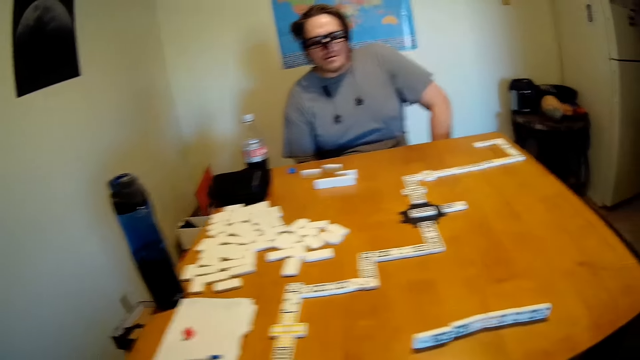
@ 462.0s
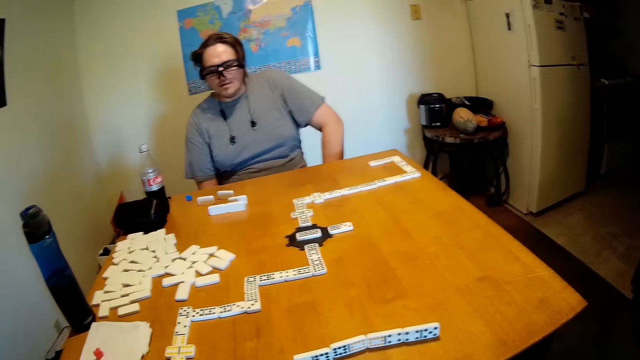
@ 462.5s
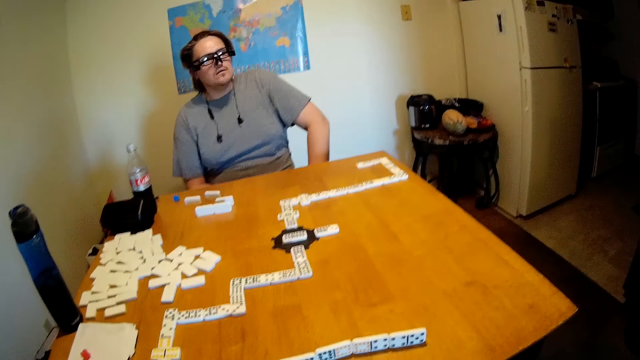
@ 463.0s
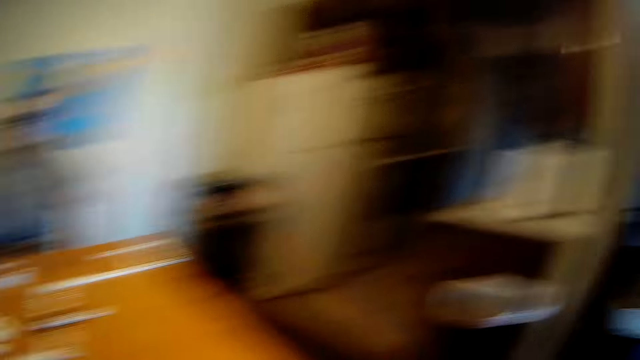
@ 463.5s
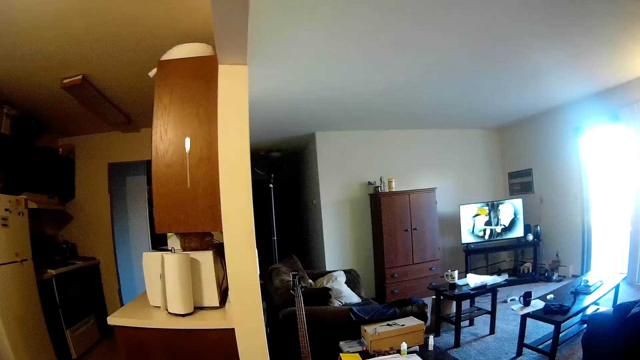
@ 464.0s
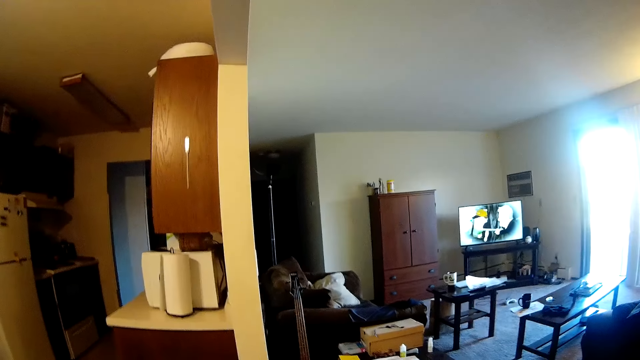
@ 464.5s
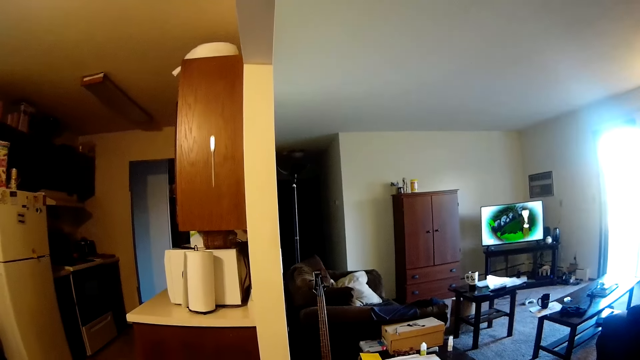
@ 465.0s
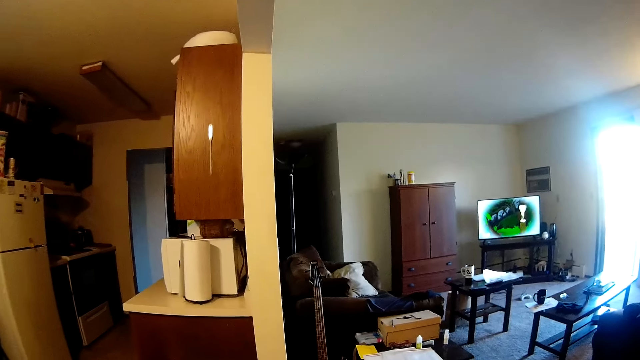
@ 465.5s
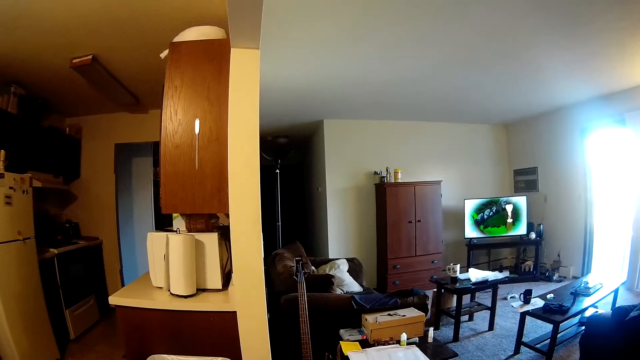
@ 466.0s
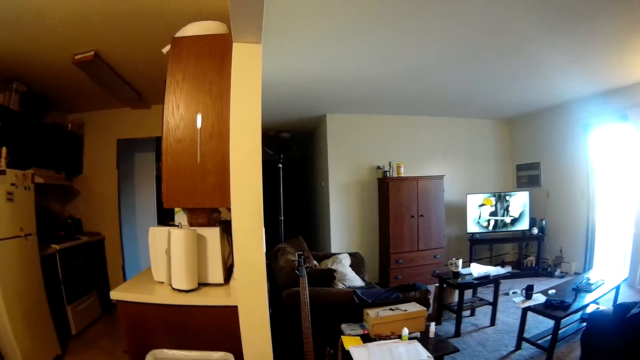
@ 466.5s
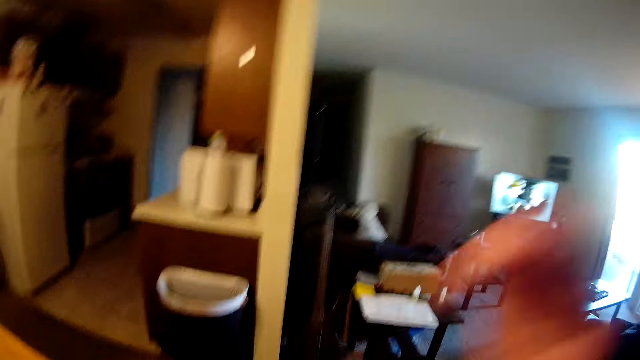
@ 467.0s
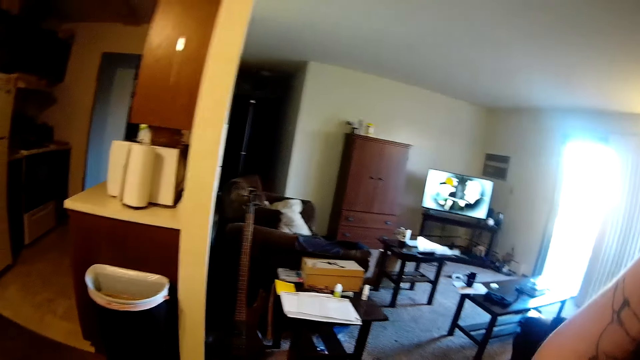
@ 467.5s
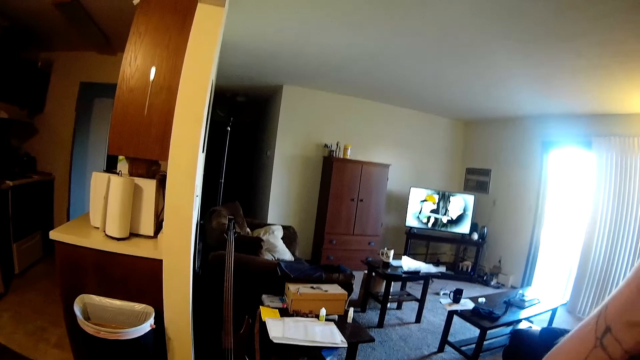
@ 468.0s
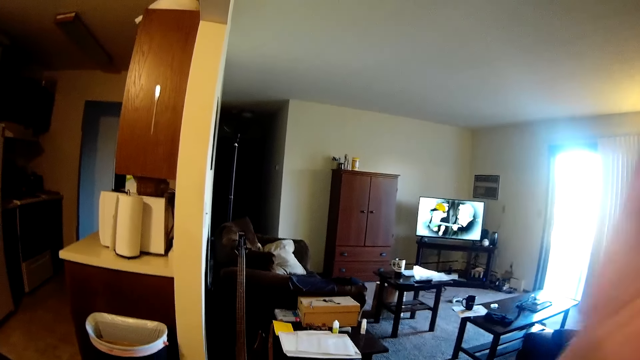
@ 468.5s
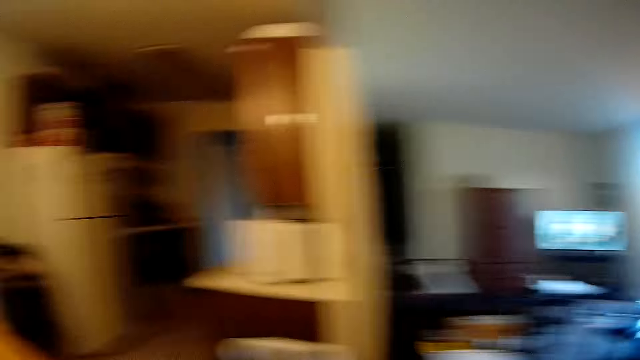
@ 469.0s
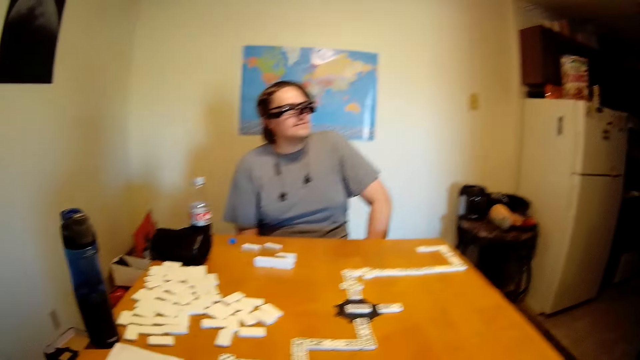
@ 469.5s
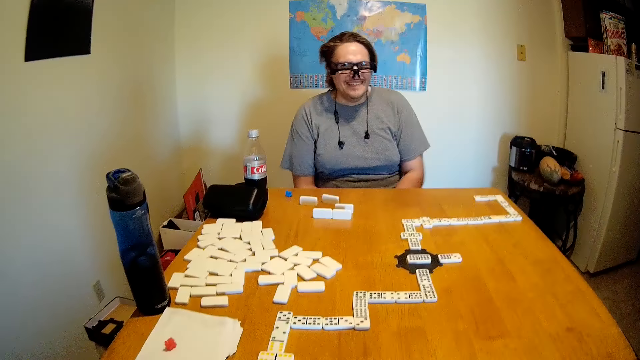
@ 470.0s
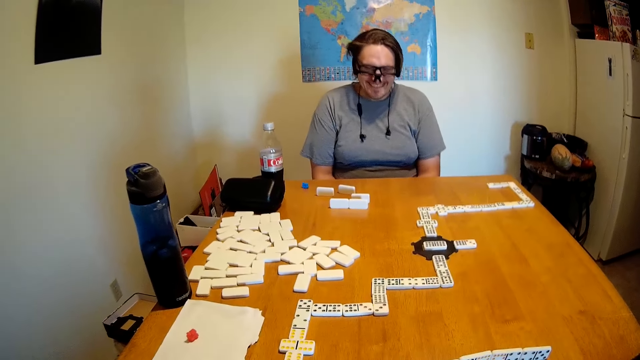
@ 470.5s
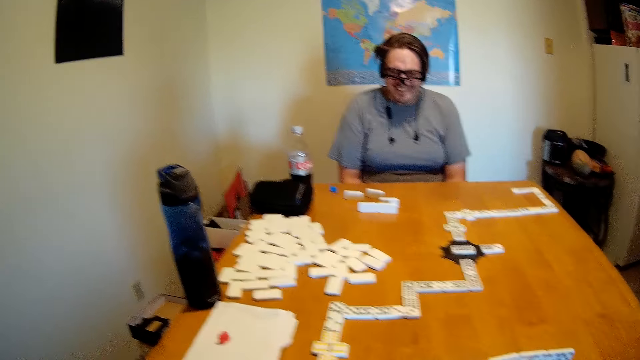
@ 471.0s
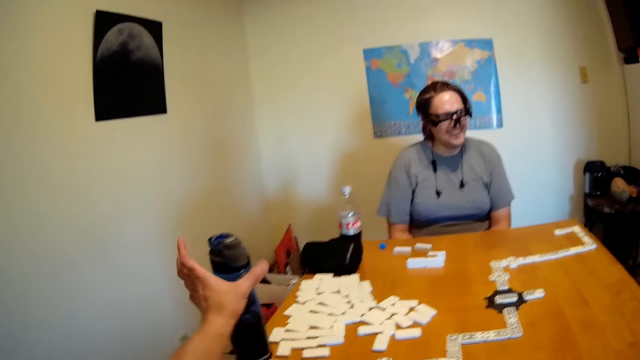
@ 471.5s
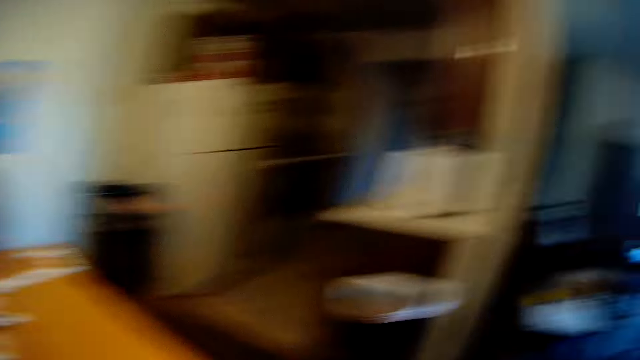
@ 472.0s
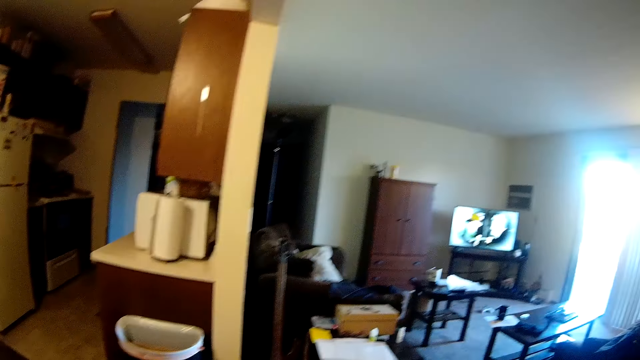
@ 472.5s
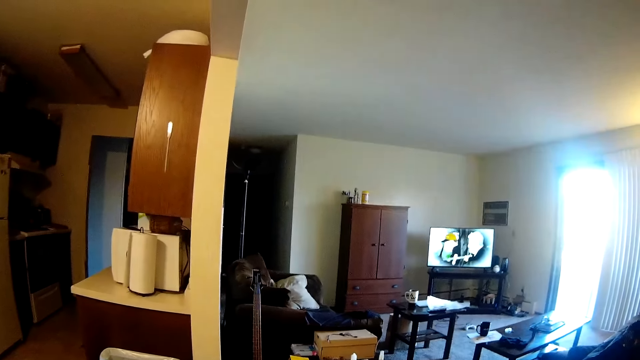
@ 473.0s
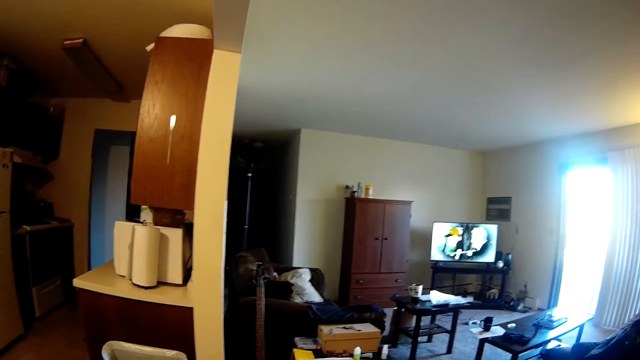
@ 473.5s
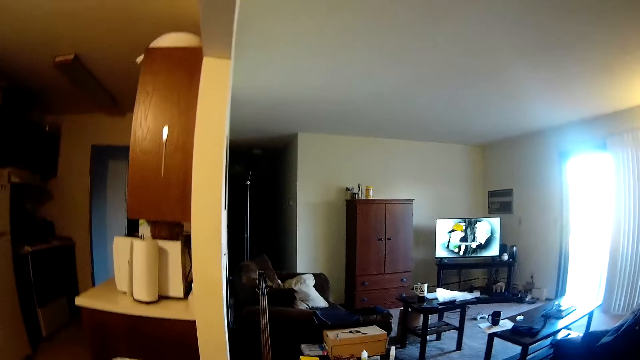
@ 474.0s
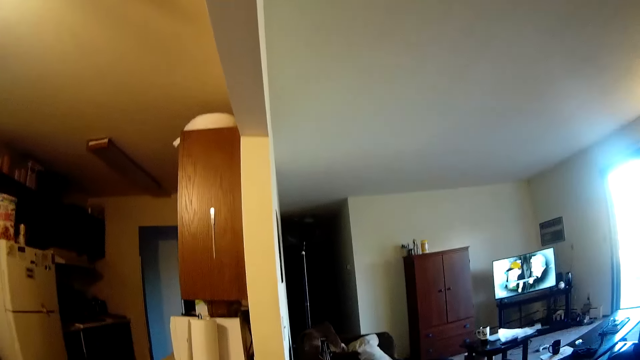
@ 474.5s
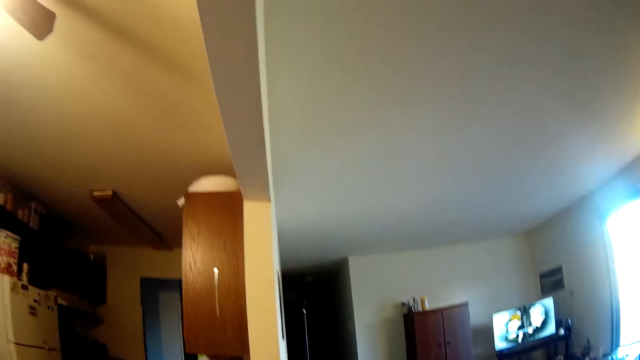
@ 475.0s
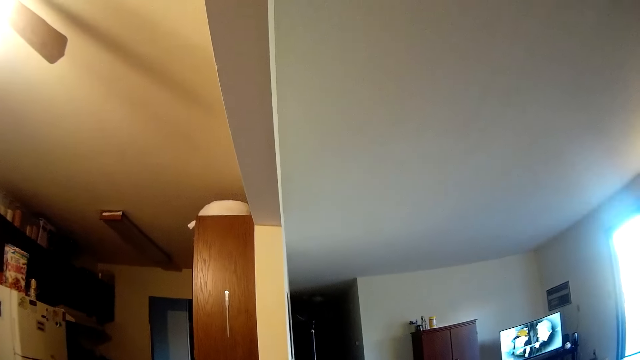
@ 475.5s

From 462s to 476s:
The camera wearer looks around. They scratch their head. A man looks around. The camera wearer picks up a water bottle on the table and looks around.

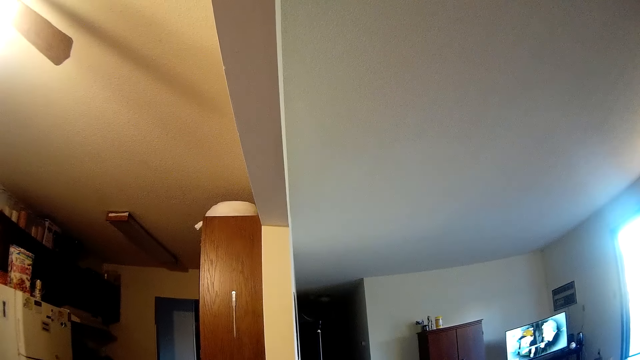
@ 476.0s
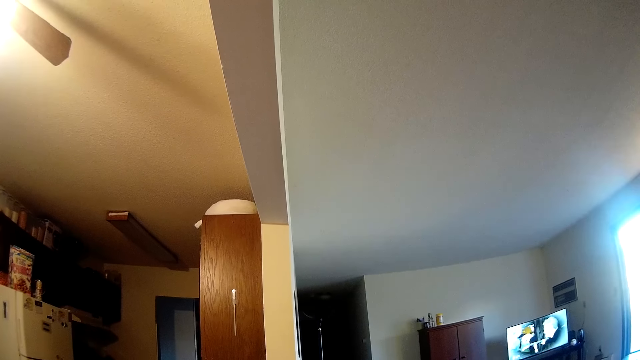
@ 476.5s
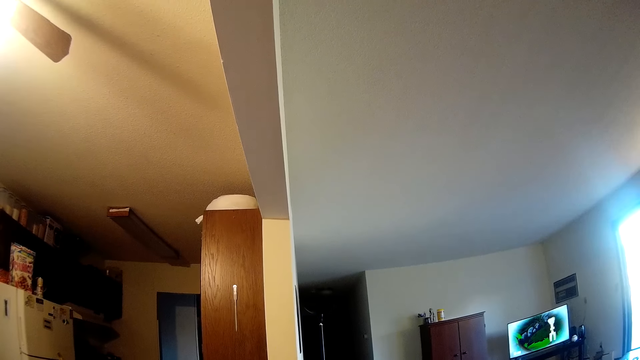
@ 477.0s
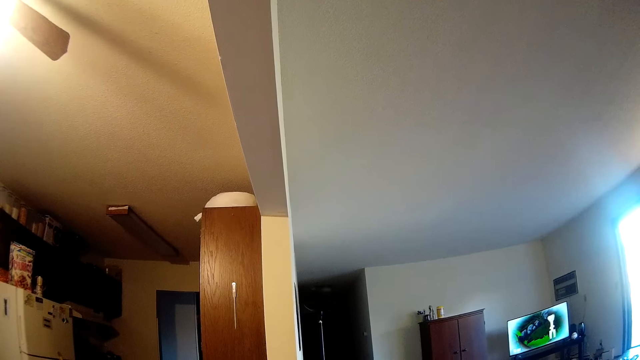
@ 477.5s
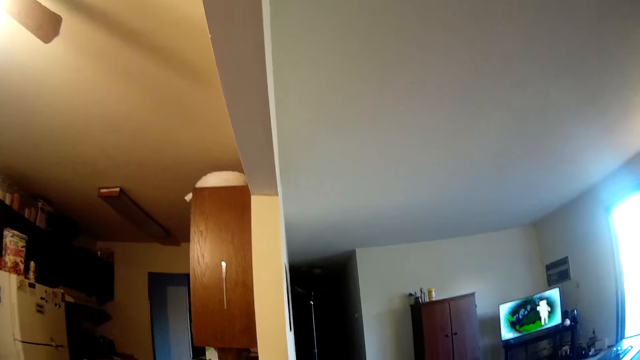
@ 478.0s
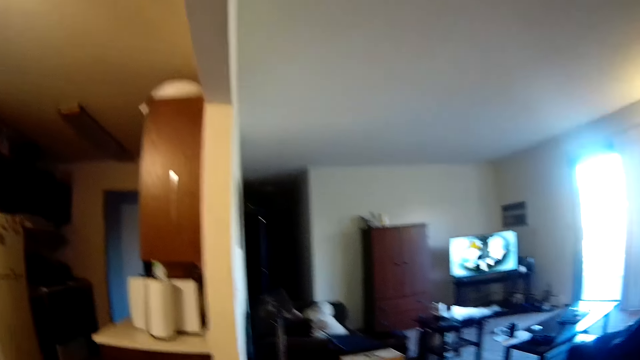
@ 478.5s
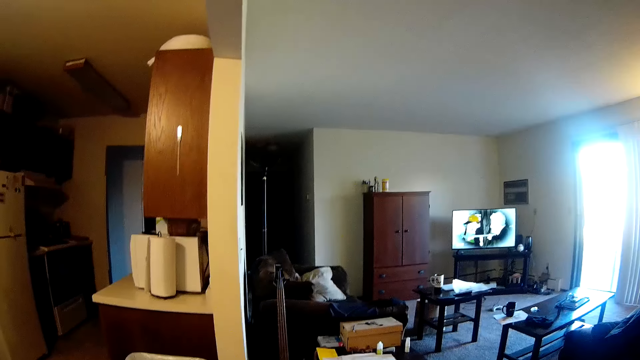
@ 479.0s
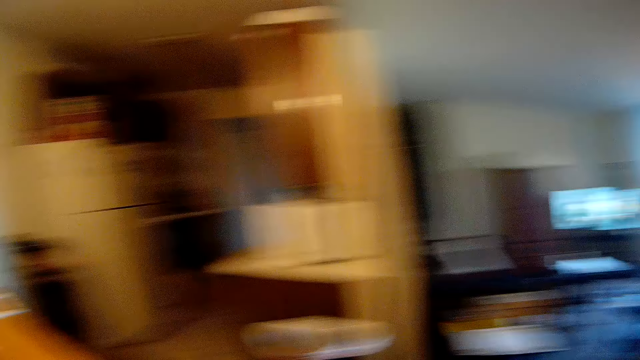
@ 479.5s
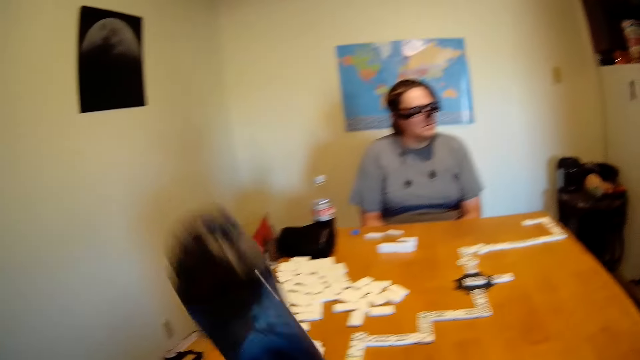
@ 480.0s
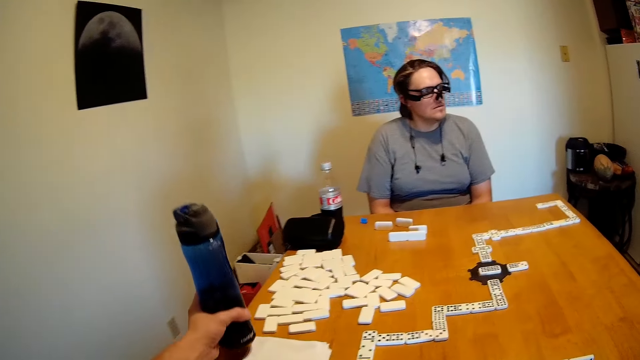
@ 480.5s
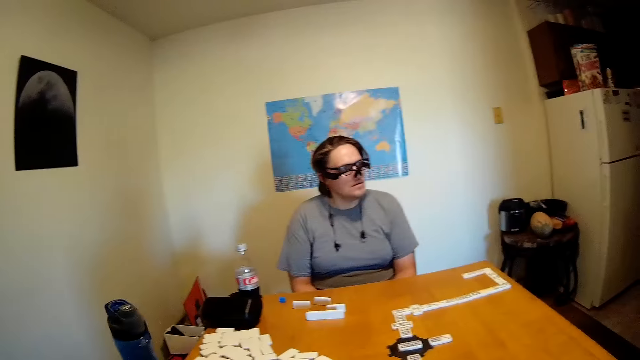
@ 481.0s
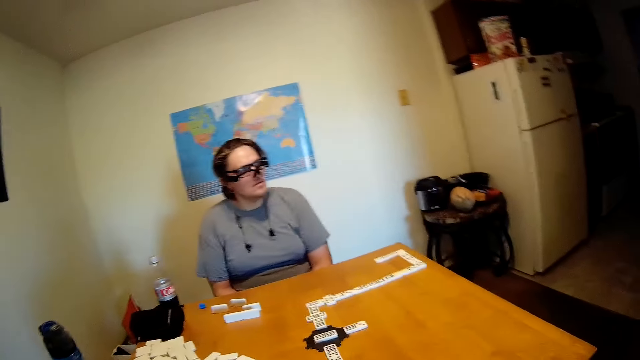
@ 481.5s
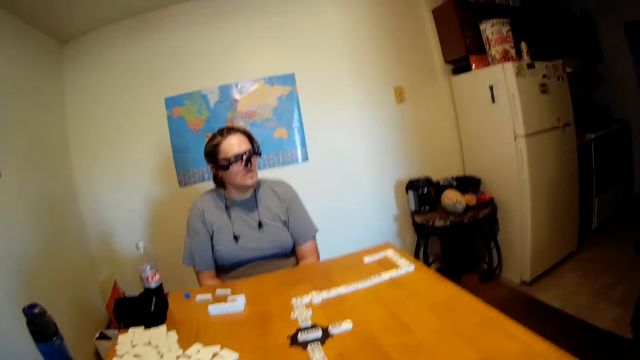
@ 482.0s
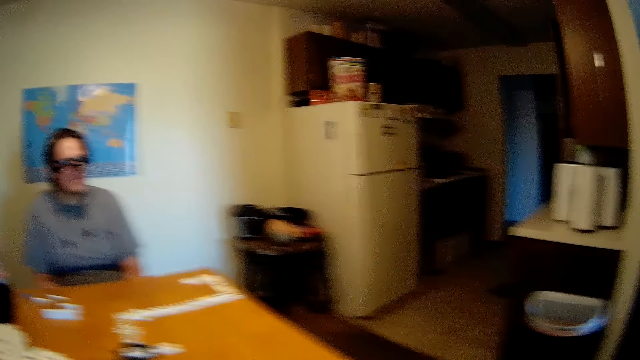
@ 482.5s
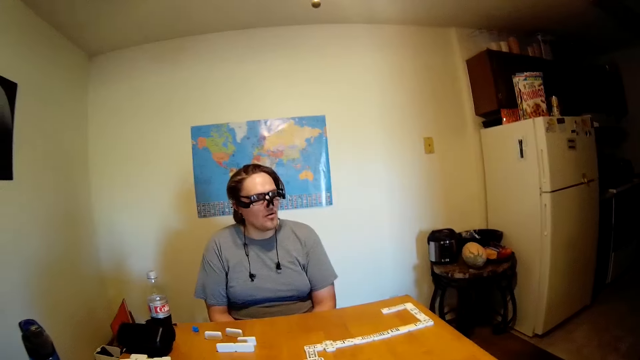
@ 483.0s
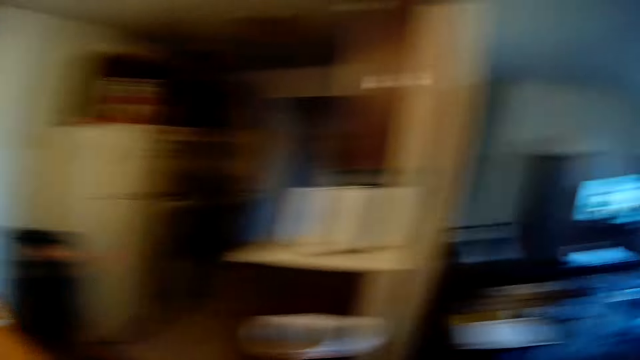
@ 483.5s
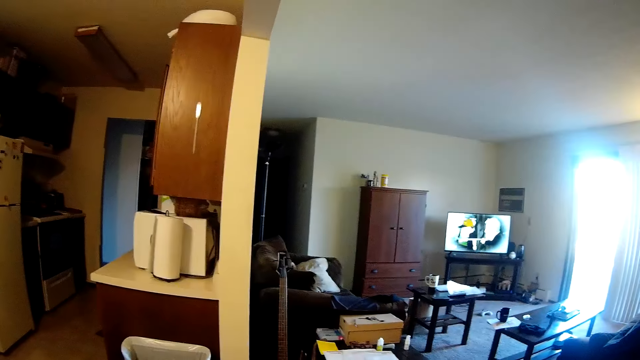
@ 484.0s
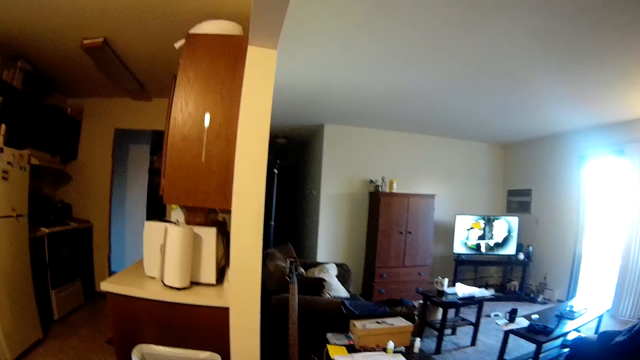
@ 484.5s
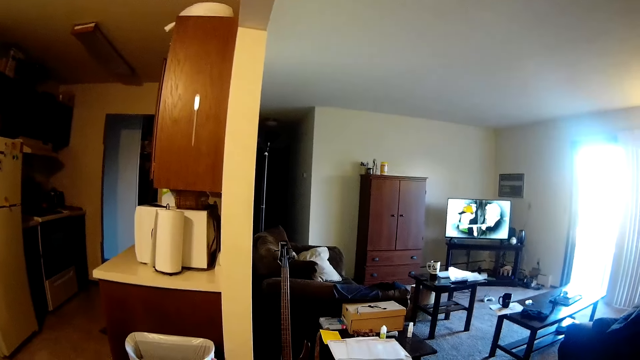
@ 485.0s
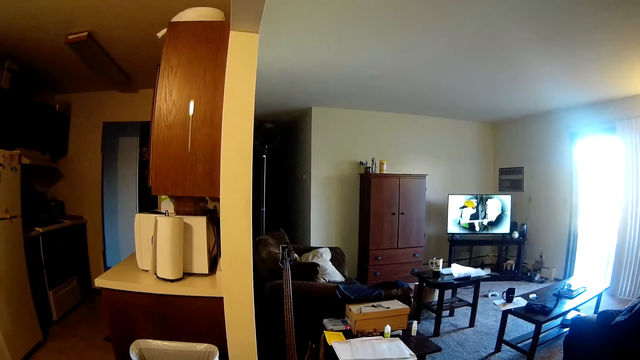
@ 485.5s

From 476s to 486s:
A man looks around. The camera wearer puts the bottle of water on the table. They look around.
